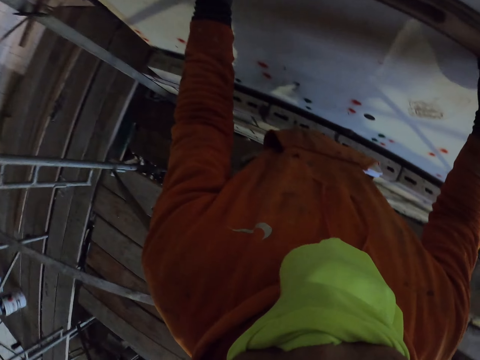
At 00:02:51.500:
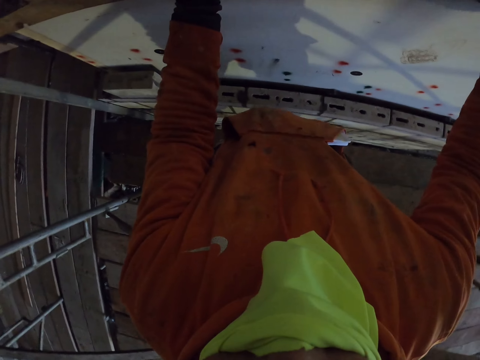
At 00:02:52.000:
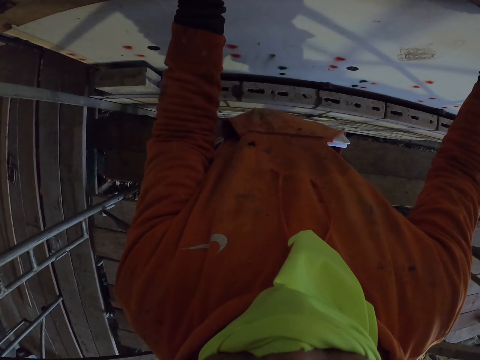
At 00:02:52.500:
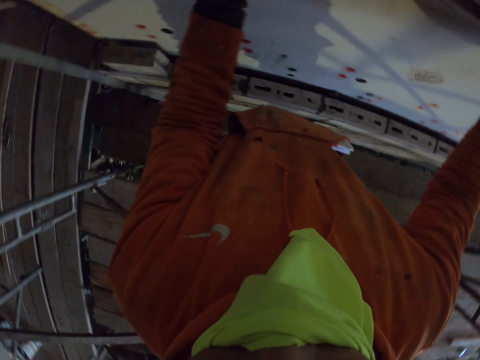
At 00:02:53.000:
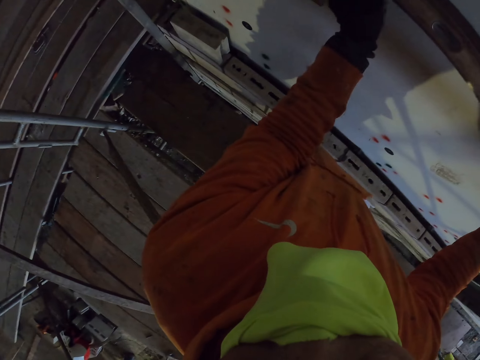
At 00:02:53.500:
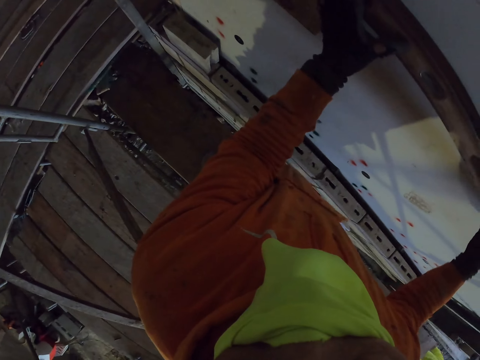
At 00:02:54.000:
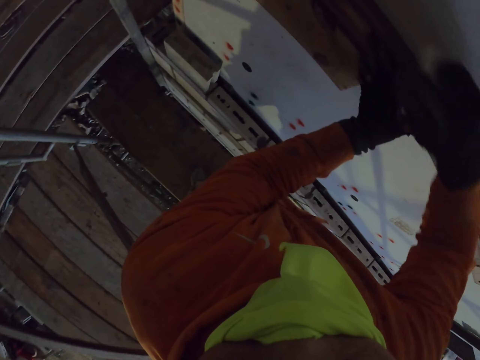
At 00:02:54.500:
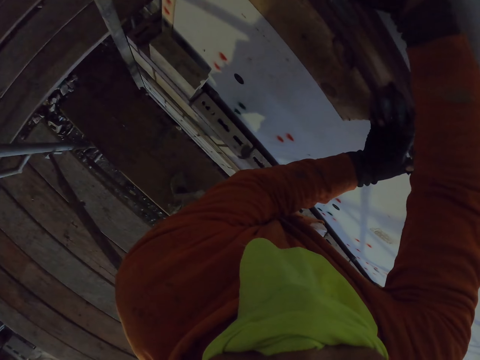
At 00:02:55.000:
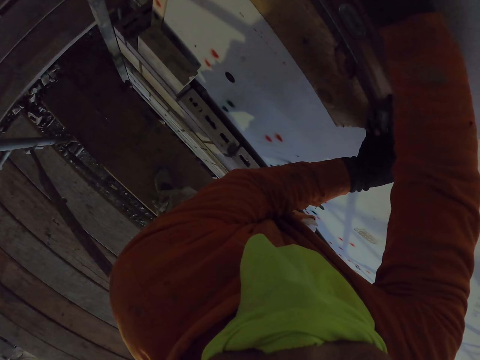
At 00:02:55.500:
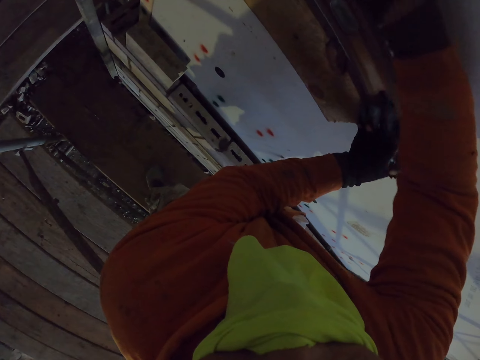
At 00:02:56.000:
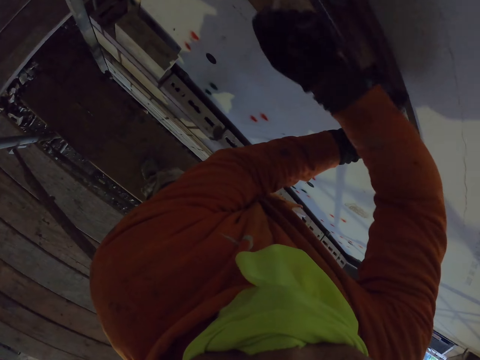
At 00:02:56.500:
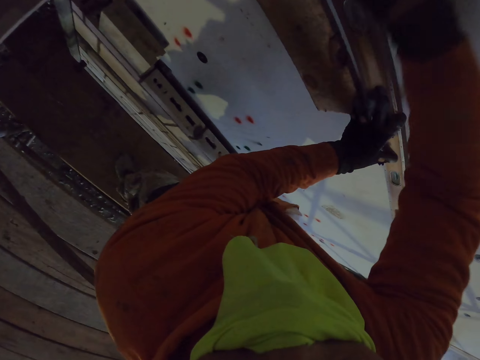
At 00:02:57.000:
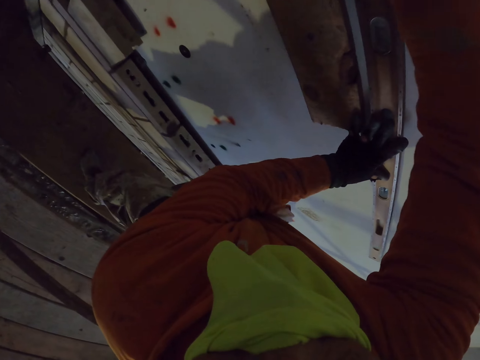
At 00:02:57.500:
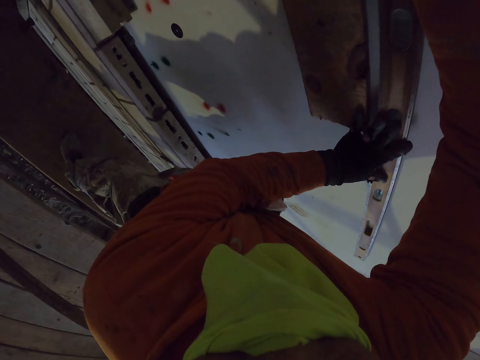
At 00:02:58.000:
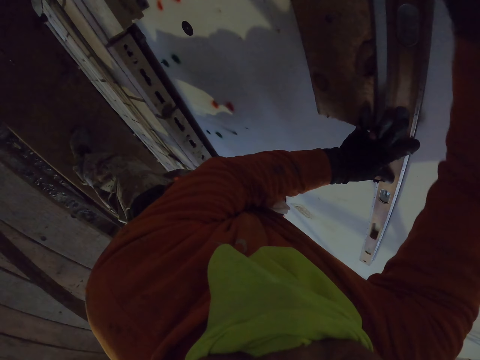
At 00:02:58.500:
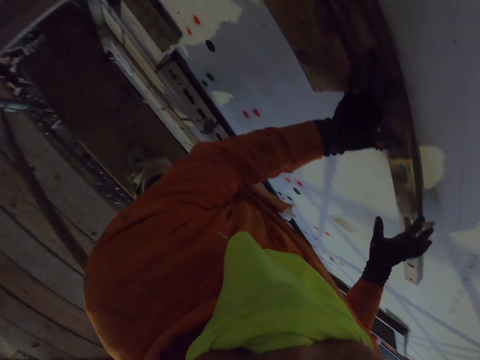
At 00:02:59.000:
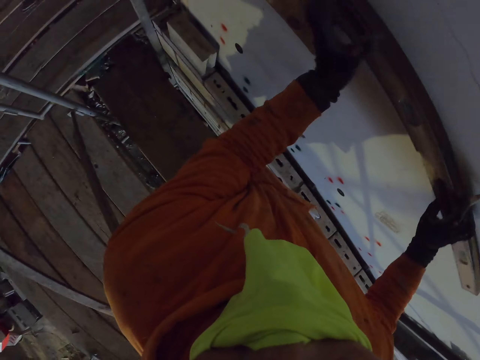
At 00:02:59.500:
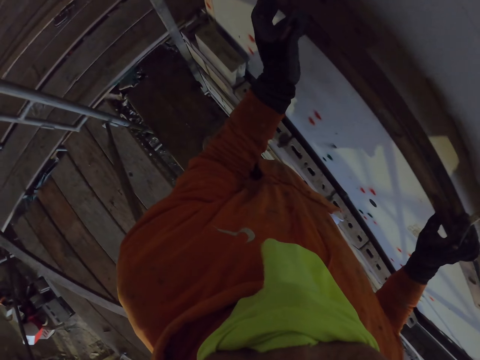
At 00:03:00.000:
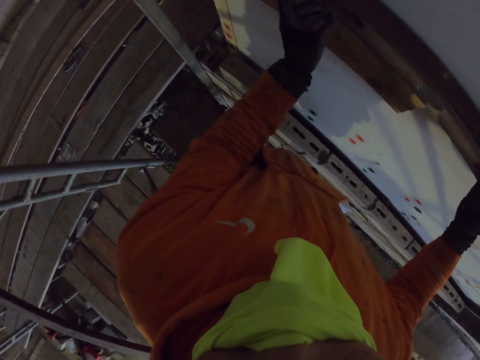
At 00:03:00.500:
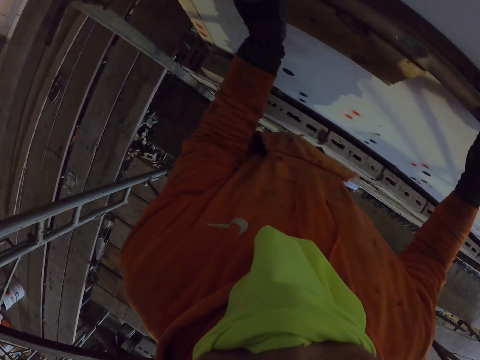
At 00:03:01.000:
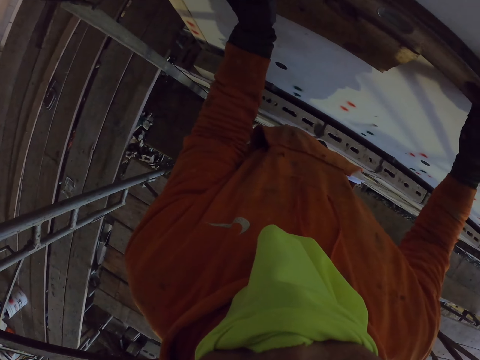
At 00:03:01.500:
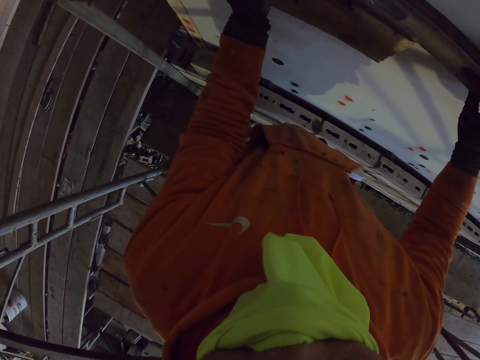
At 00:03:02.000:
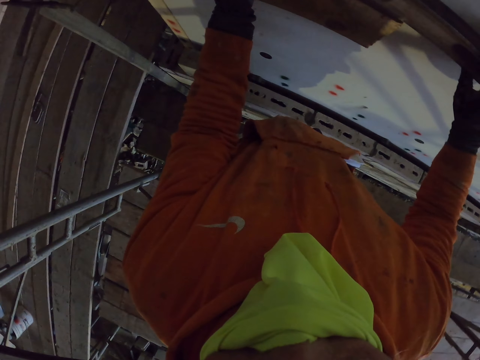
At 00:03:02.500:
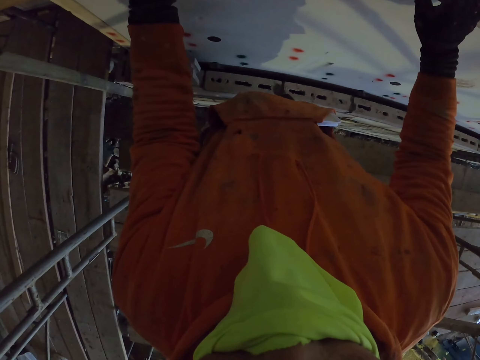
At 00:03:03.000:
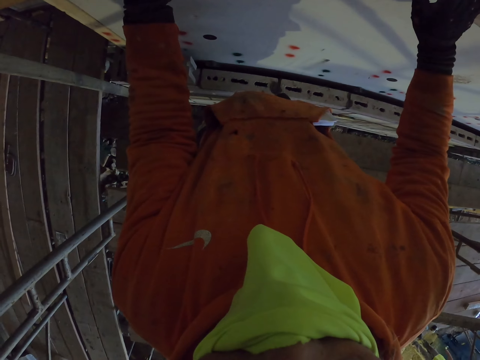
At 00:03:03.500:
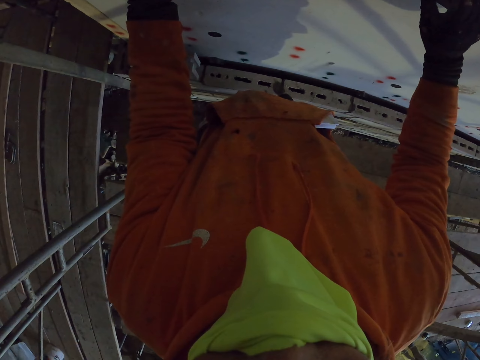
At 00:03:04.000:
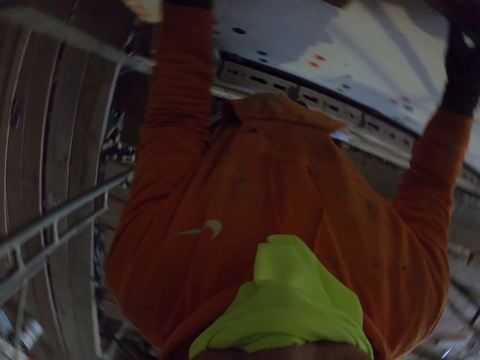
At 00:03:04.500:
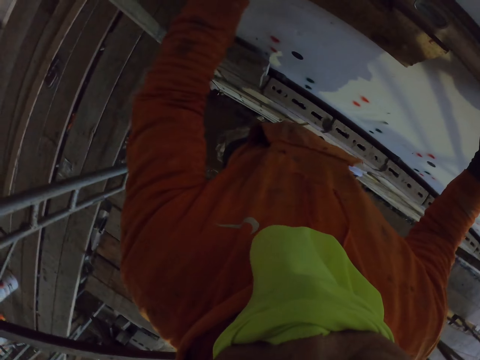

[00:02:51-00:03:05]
The camera wearer turns around the room. They put the water level ruler on the wall. They mark a point on the wall. They move the water level ruler on the wall. They measure the board with a metal.

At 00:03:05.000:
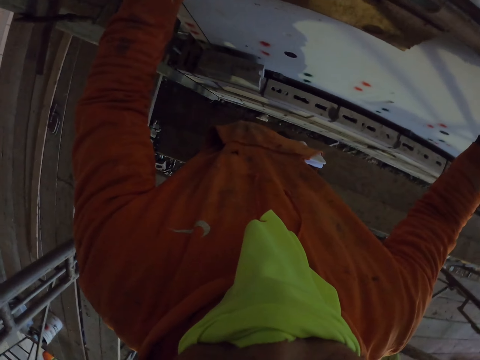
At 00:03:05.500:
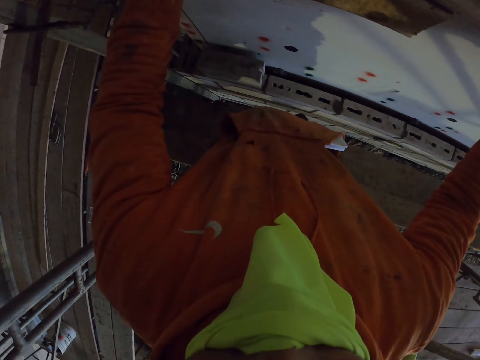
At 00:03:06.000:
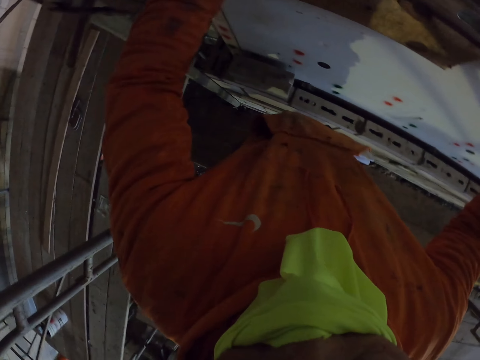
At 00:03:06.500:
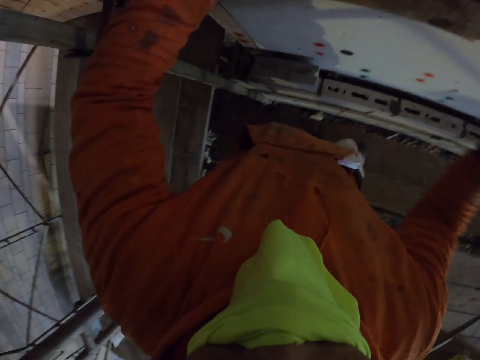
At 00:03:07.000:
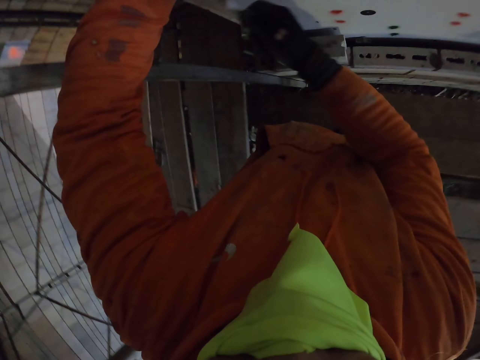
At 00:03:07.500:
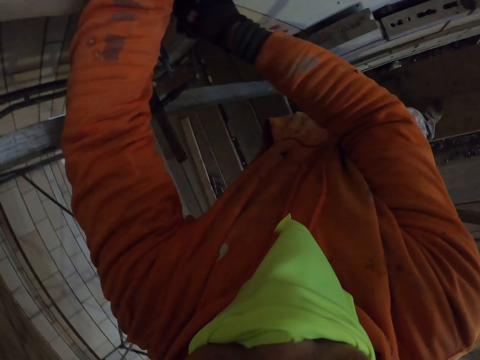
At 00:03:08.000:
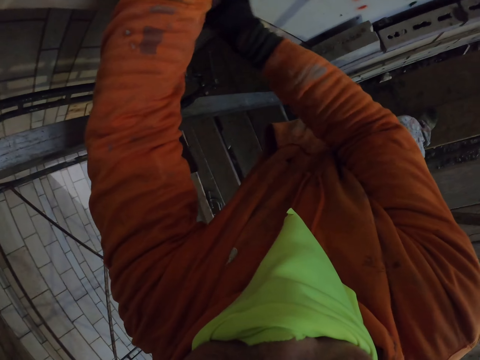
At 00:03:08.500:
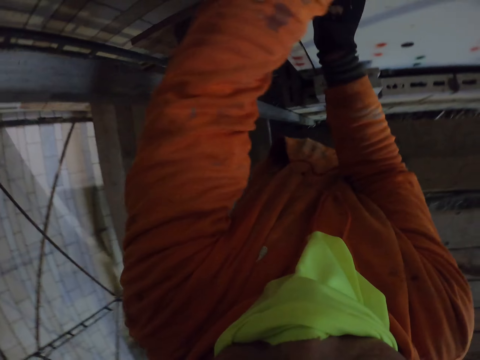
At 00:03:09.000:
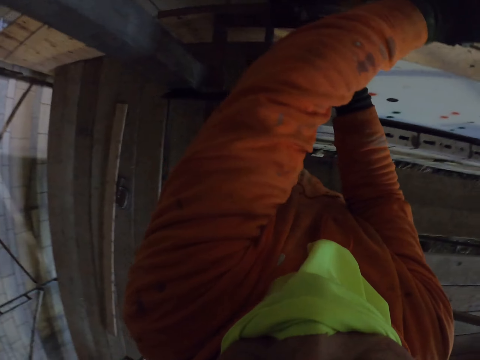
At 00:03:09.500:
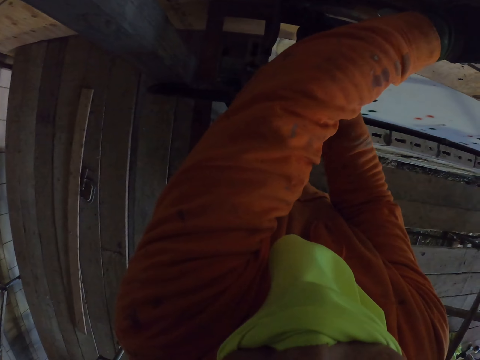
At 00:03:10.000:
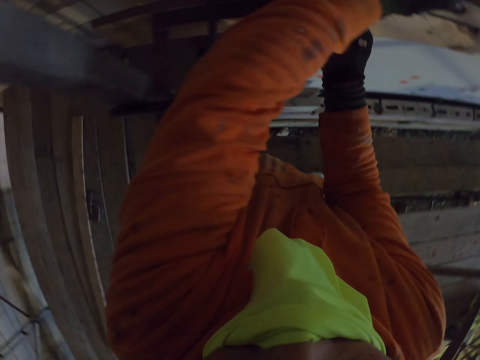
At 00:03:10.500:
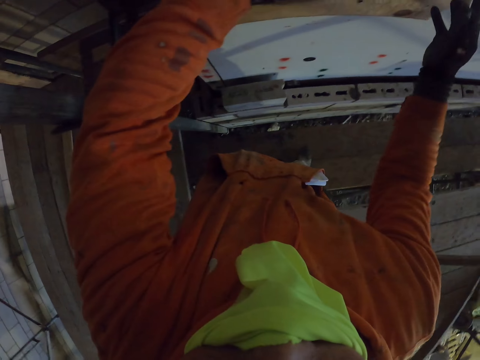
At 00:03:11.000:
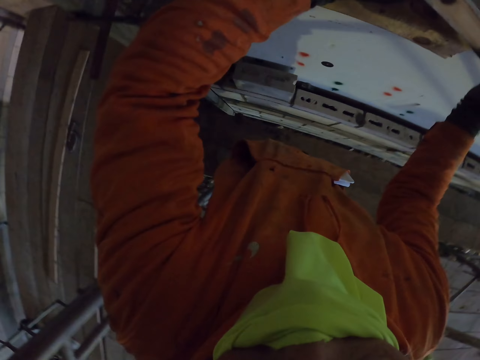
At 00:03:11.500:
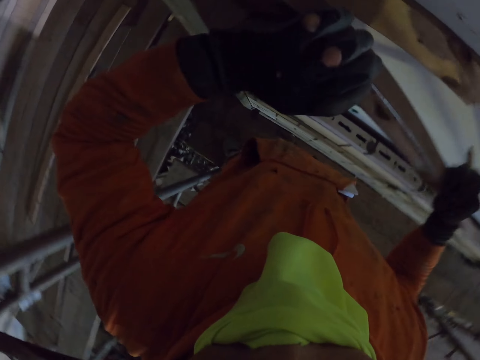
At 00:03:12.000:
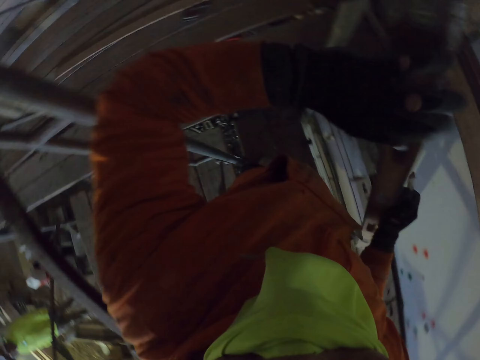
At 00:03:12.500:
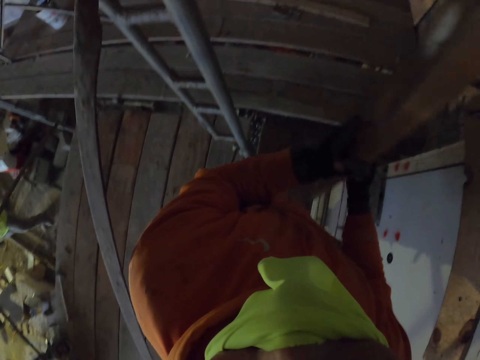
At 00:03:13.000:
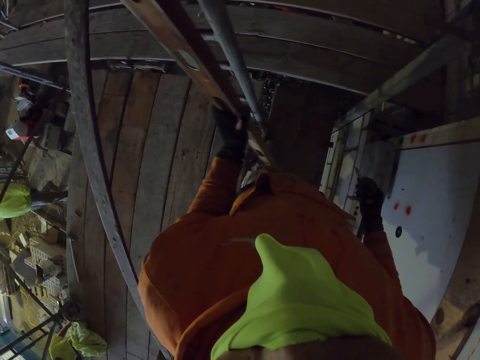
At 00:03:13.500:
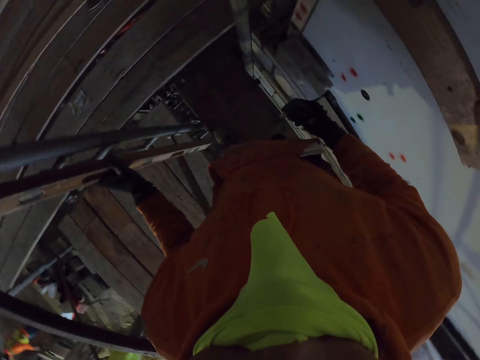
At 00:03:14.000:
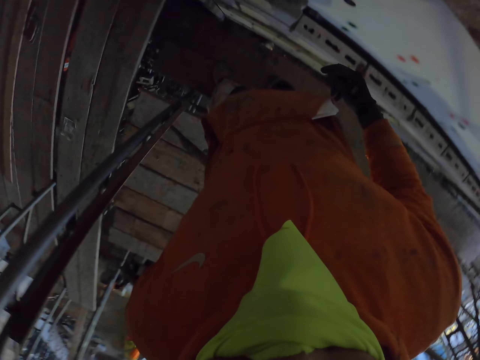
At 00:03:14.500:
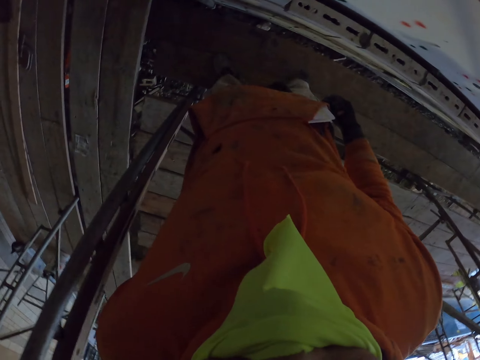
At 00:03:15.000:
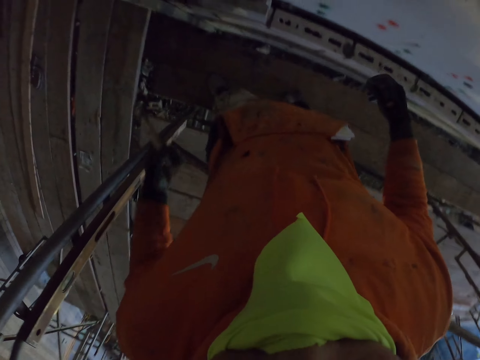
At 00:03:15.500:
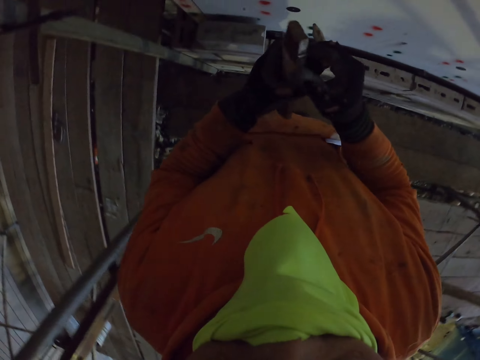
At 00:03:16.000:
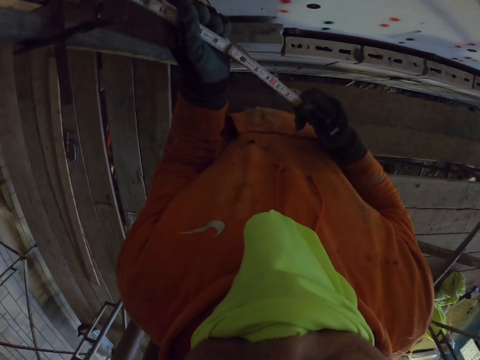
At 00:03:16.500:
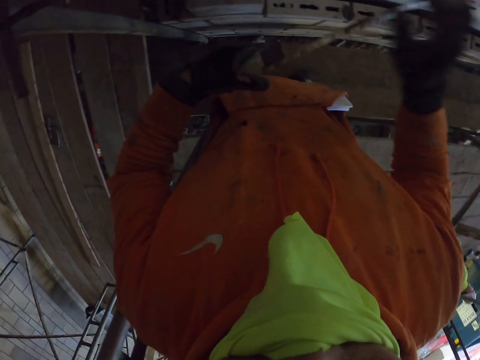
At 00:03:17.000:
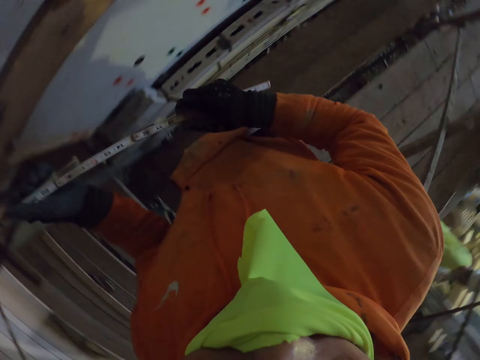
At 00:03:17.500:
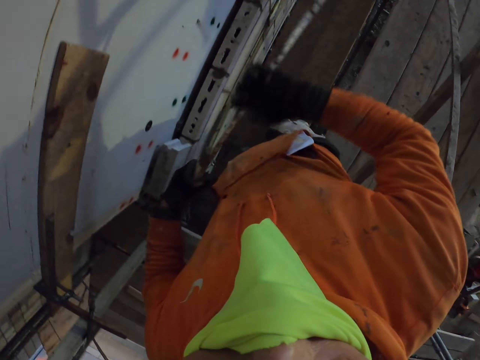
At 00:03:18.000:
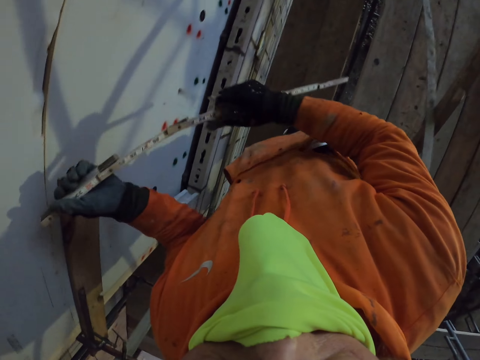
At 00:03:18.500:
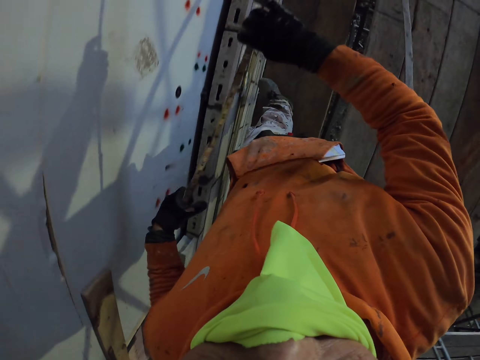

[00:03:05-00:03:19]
The camera wearer turns around the room. They mark a point on the wall. They mark a point on the wall again. They turn around the room. They put the water level ruler away. They unfold the folding ruler. They take out a tape measure.
